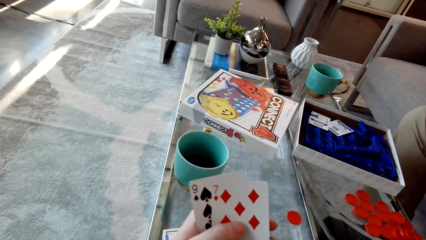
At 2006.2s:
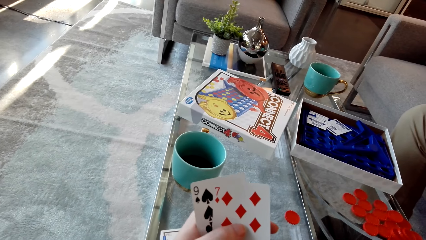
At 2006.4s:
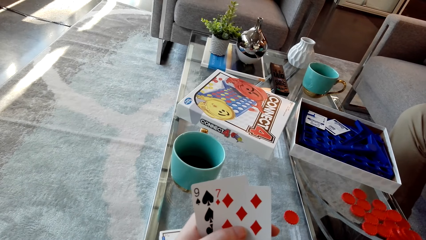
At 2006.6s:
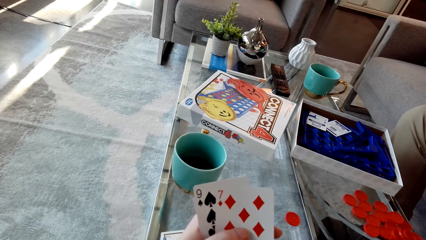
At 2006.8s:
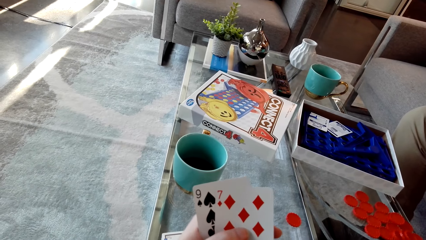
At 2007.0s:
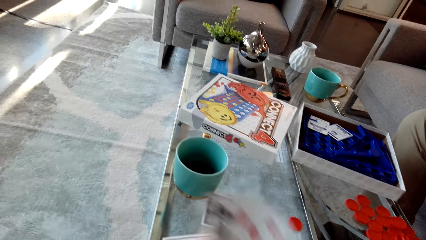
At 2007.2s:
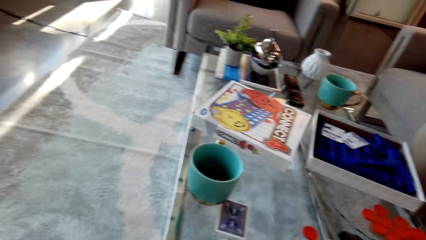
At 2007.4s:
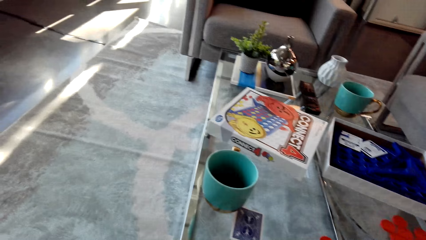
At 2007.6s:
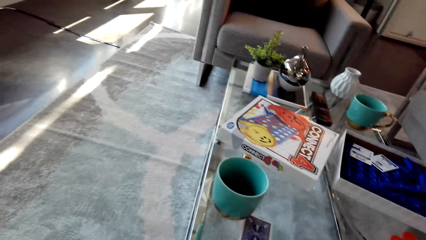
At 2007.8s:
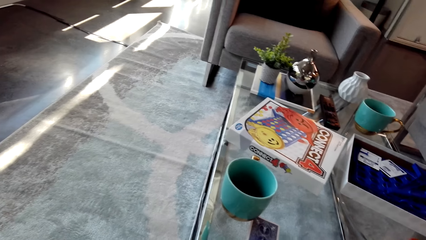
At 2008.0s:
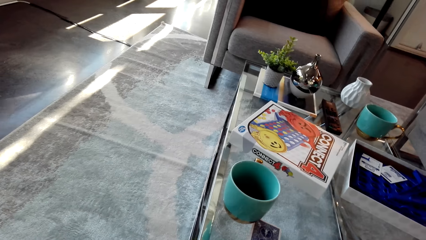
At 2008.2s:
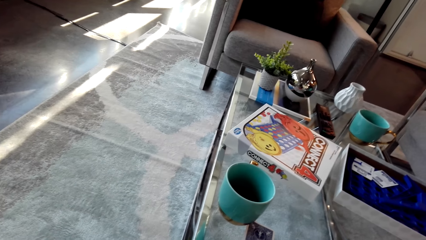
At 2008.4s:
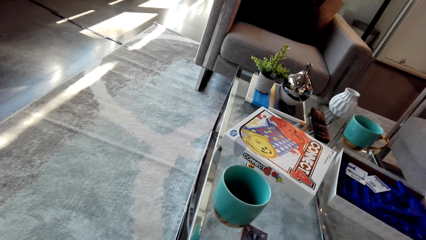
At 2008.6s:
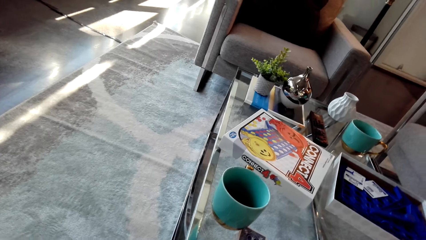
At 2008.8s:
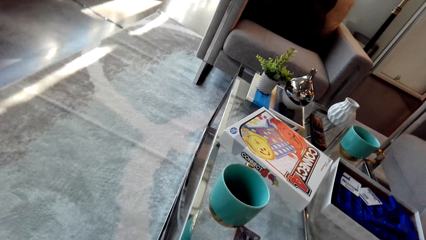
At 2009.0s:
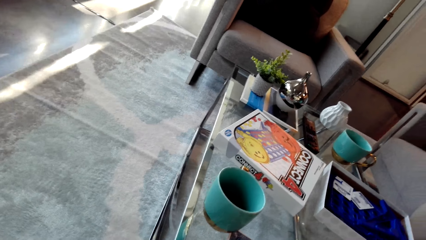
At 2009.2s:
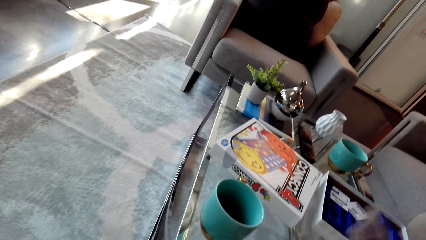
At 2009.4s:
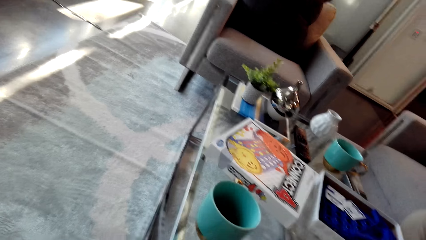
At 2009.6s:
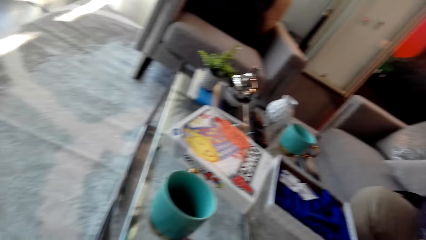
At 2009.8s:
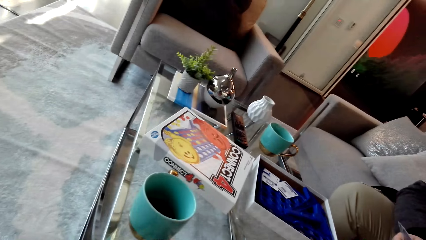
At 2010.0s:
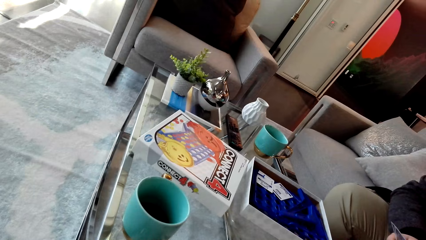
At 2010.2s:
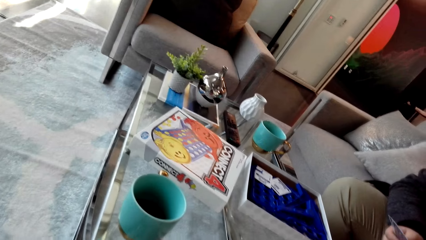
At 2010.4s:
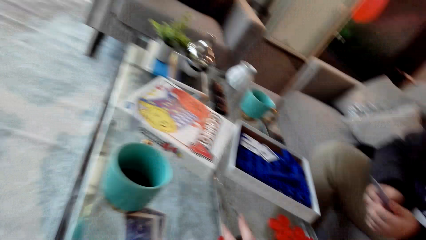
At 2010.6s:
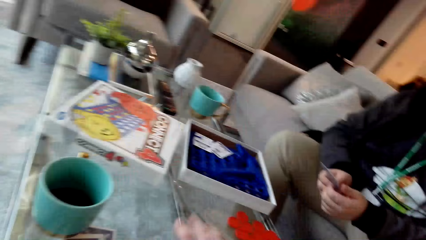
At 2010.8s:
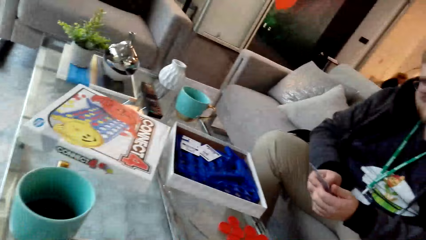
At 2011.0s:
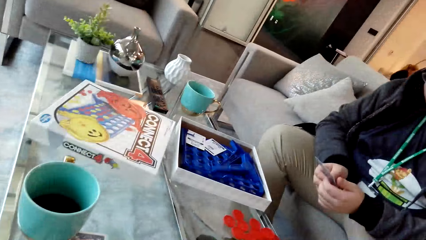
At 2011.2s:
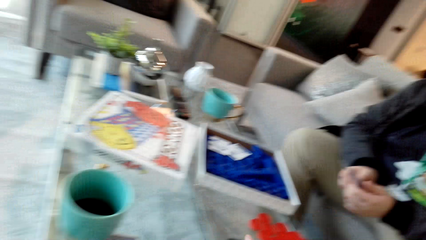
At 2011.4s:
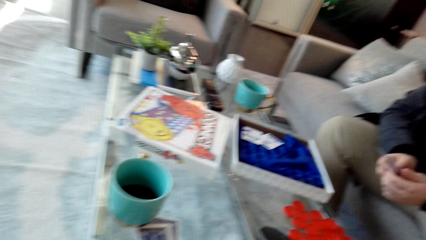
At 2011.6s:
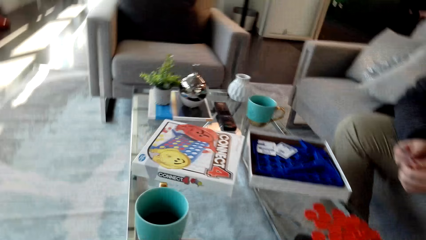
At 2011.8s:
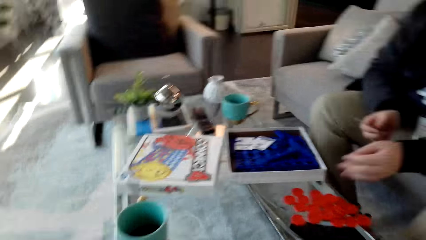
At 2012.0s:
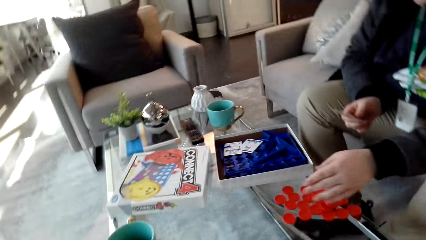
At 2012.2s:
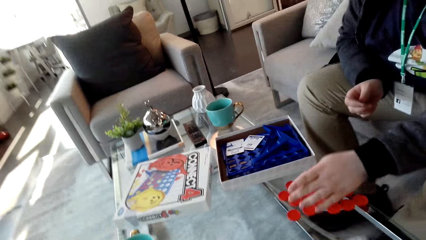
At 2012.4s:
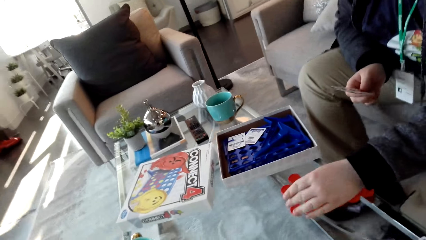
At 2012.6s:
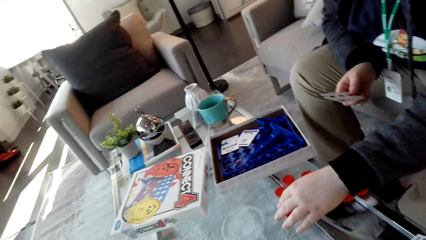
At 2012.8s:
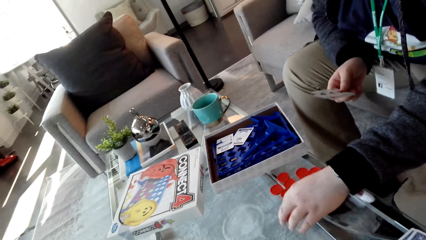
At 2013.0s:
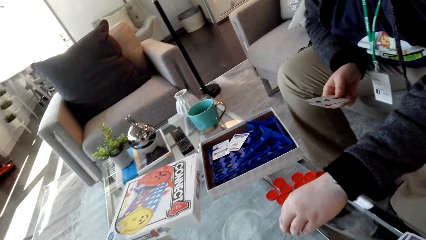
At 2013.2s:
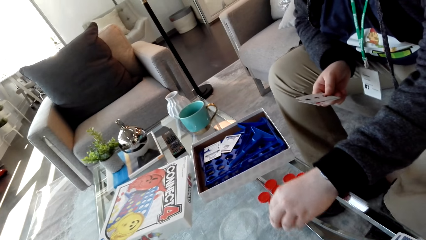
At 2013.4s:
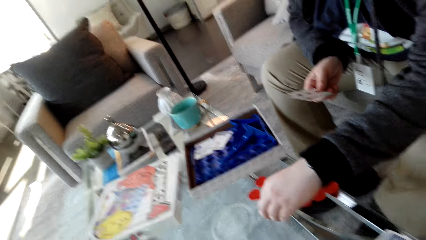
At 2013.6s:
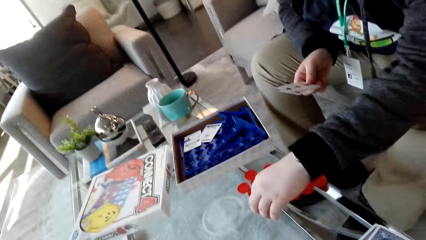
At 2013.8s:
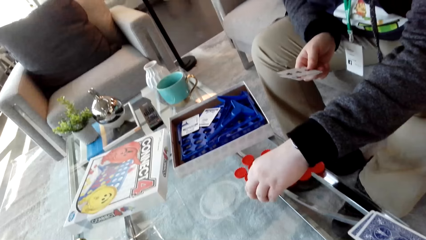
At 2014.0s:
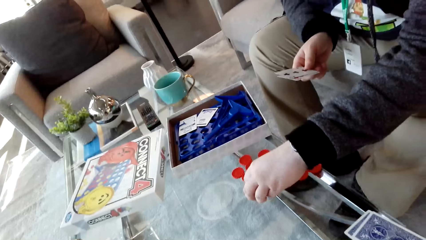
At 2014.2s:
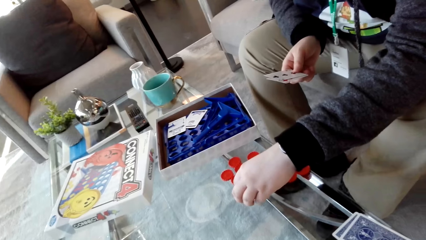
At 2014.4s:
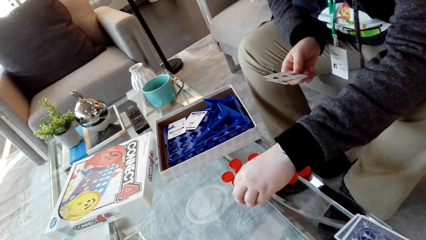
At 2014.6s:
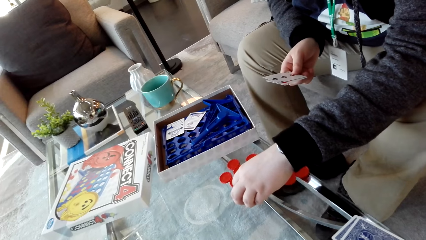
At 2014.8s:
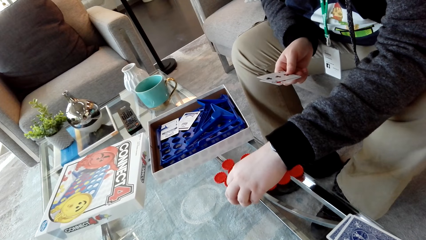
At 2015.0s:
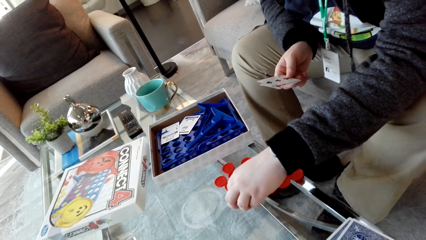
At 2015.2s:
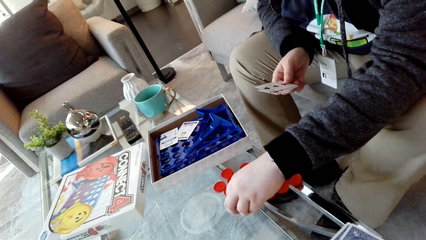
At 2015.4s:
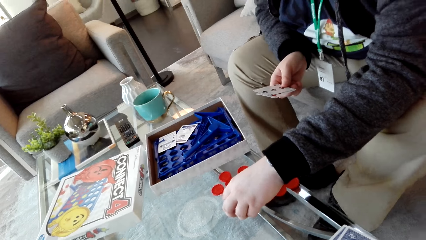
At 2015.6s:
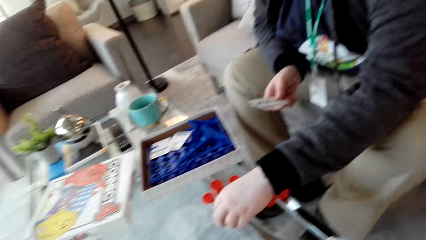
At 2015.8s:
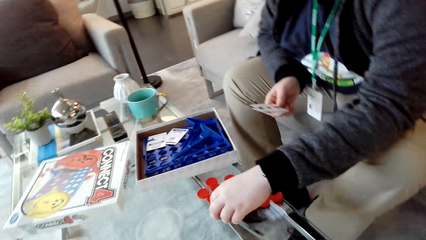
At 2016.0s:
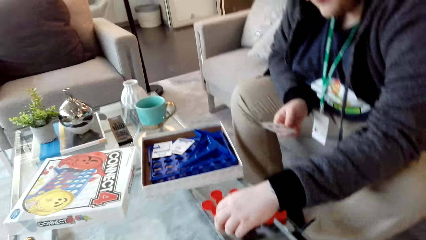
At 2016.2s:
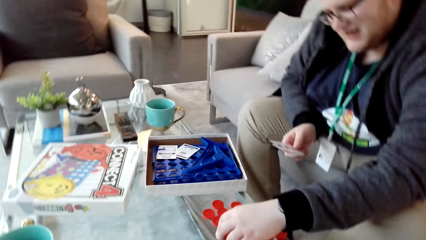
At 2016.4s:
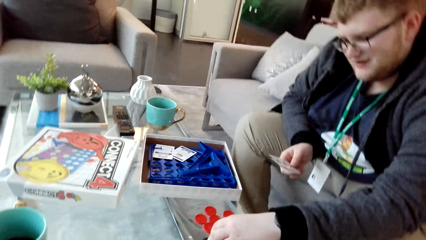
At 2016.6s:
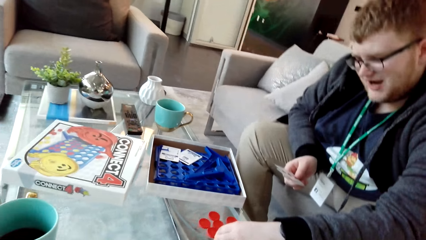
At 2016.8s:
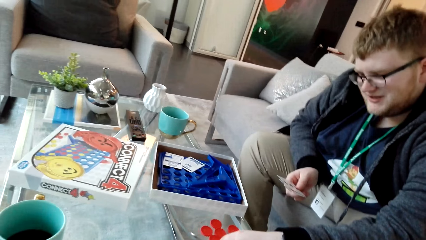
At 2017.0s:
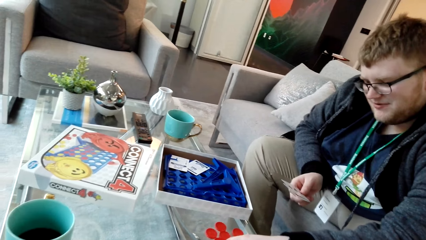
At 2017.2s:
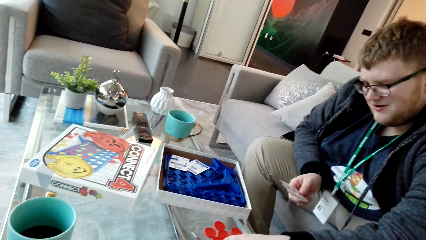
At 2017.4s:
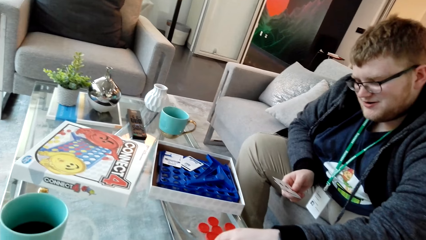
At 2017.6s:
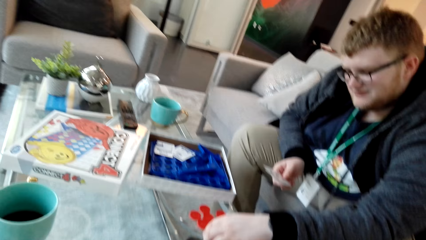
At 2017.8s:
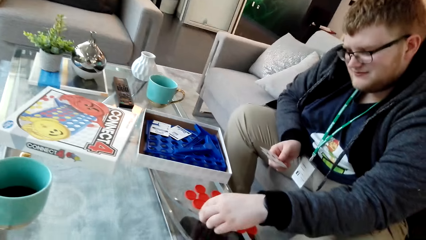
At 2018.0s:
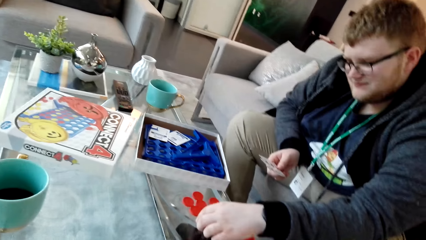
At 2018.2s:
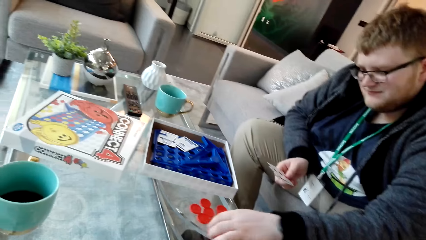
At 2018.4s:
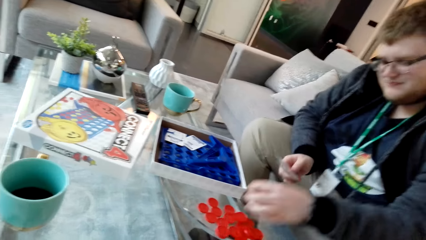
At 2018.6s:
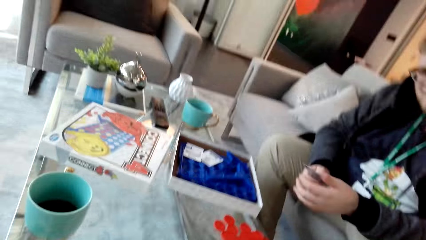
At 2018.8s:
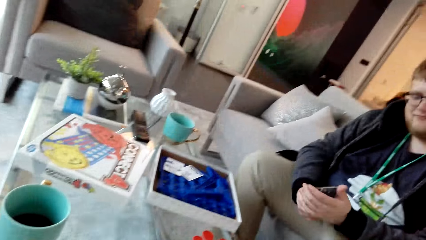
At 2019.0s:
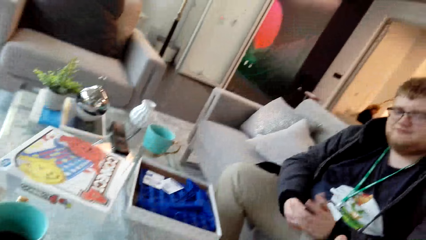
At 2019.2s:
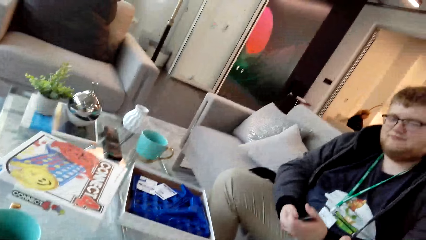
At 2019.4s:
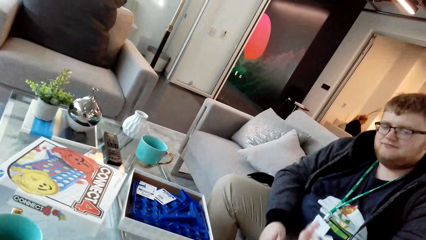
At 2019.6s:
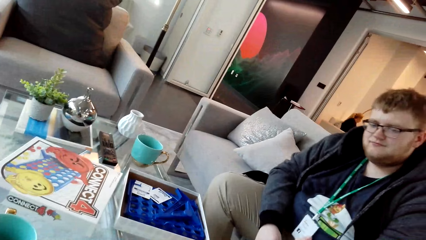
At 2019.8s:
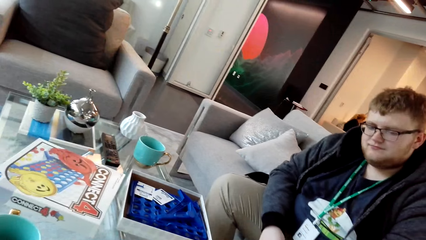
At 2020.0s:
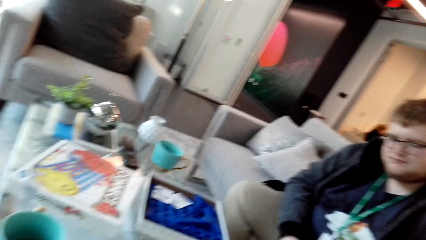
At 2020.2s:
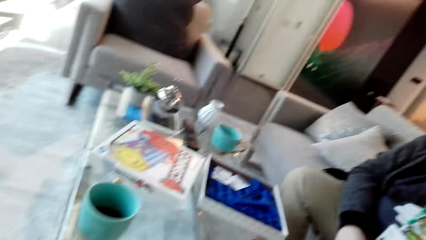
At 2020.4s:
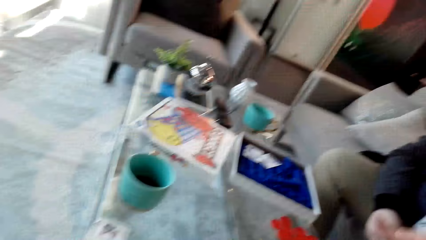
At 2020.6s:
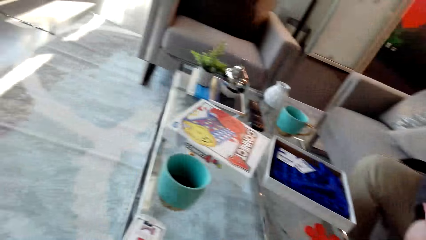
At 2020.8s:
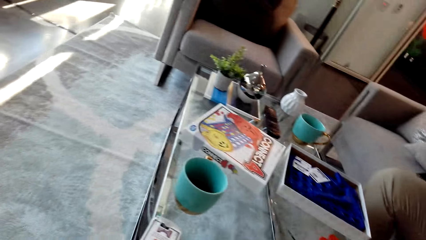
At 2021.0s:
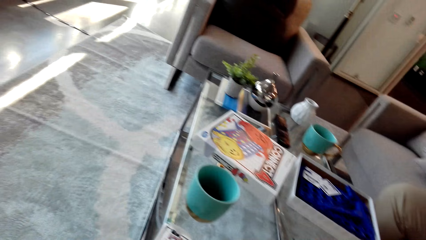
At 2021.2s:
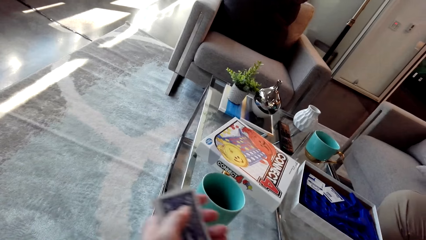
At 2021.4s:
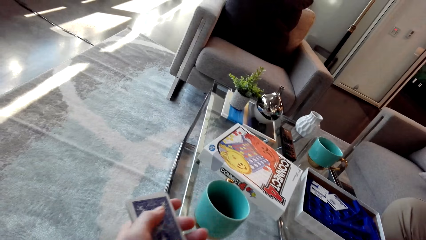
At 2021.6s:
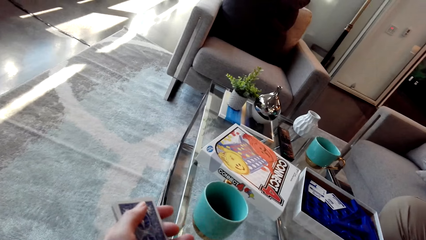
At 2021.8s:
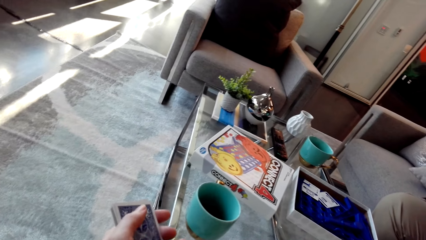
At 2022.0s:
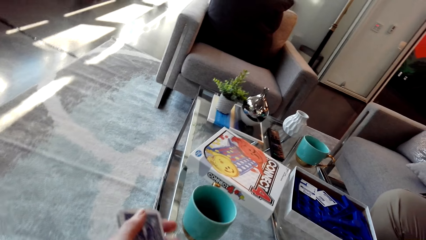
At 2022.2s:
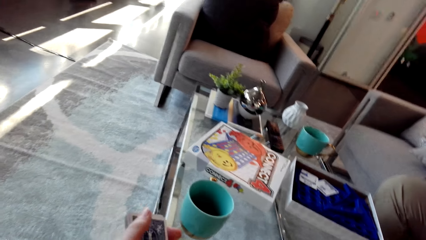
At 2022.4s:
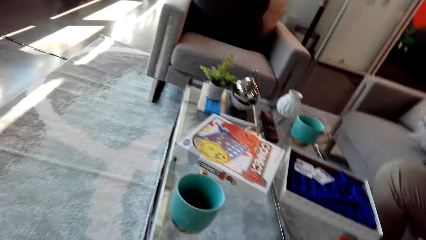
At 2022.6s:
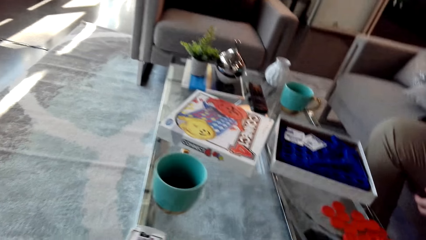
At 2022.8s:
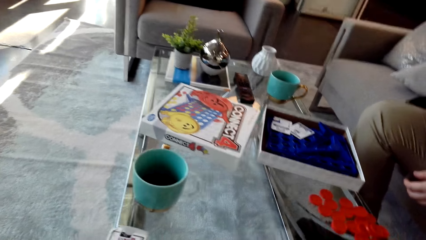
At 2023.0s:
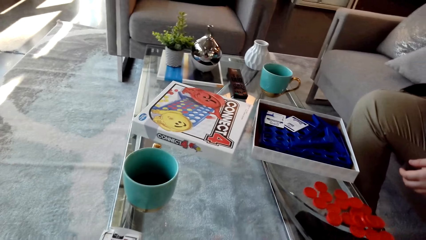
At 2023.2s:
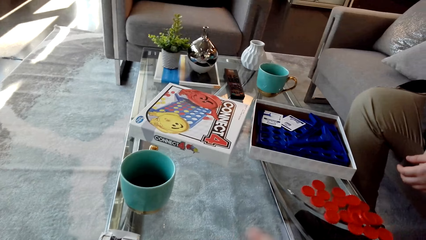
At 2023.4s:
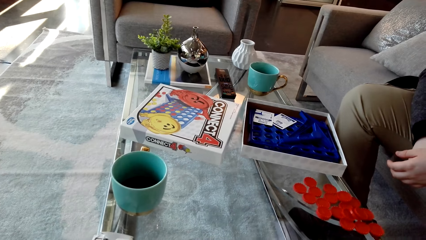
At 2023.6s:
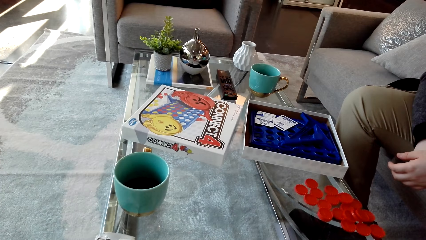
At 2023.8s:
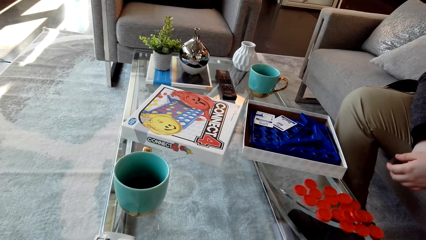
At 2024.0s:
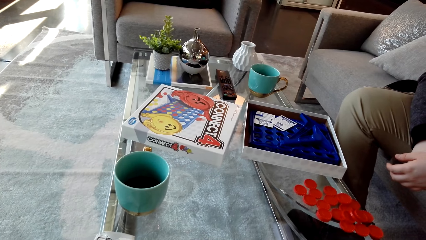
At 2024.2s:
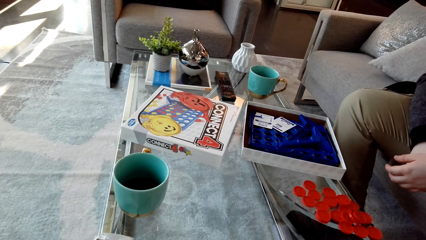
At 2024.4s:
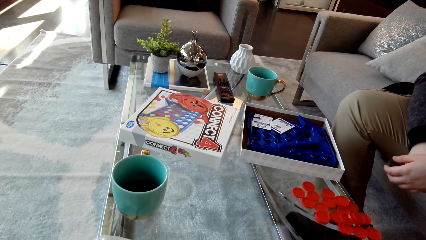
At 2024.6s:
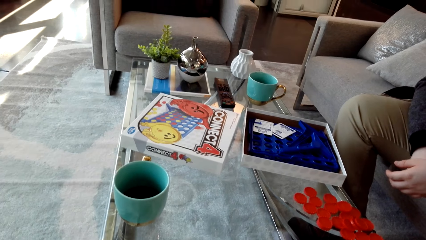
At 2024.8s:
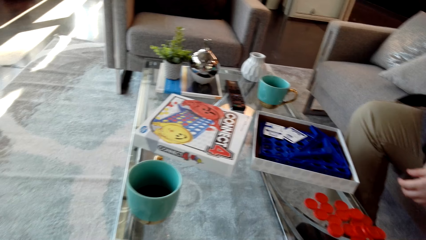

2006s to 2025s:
The camera wearer looks around. A man talks. The man picks up the dice. The man talks. The man picks up the dice. The camera wearer talks. They stretch the hand. They look around.
